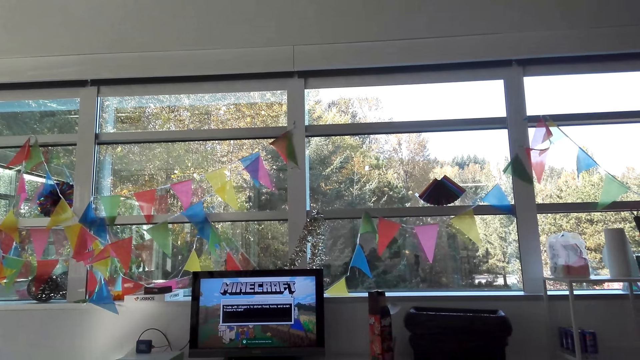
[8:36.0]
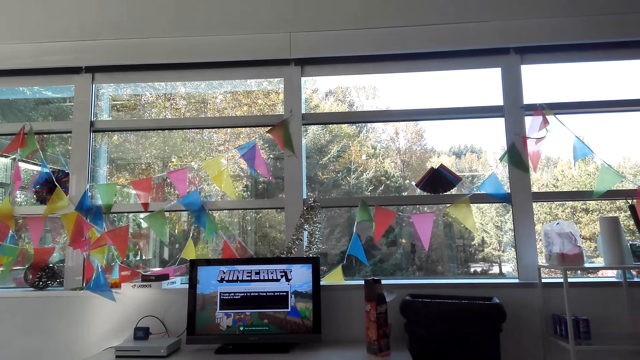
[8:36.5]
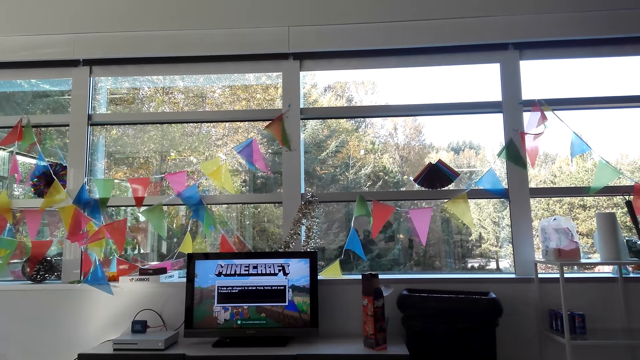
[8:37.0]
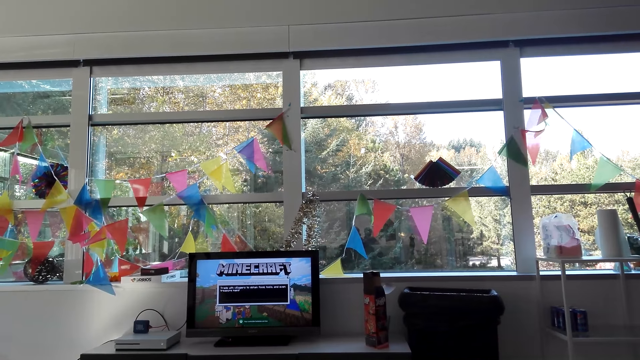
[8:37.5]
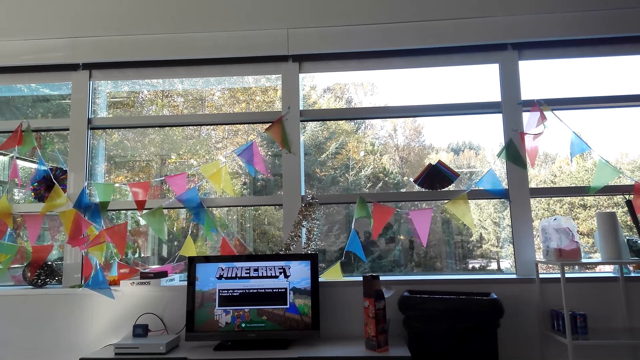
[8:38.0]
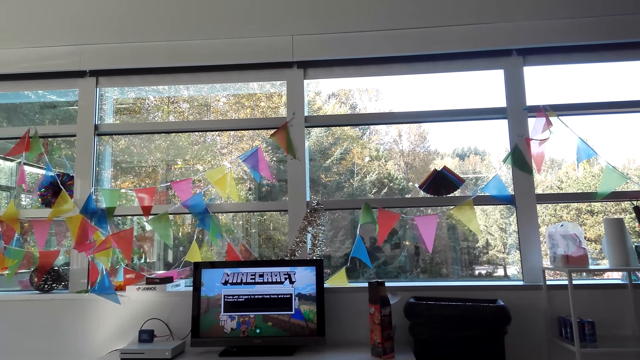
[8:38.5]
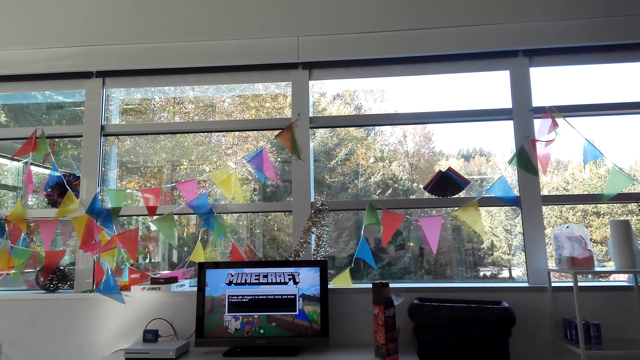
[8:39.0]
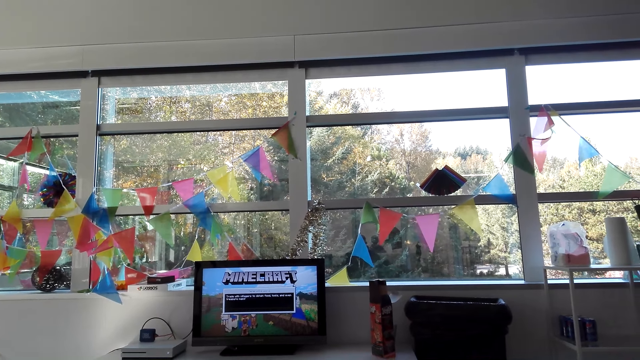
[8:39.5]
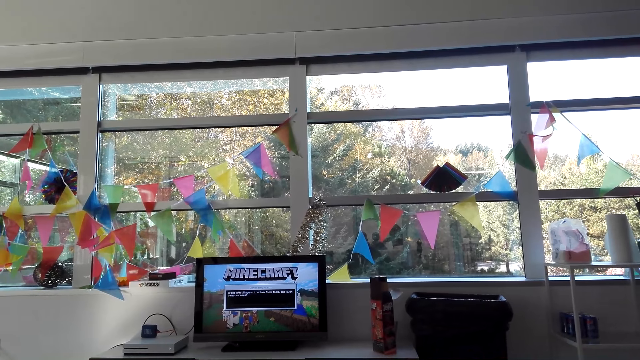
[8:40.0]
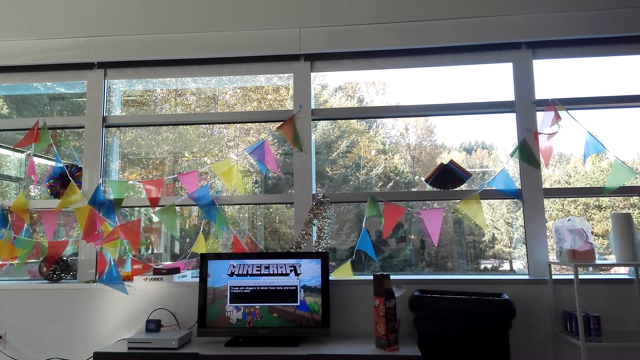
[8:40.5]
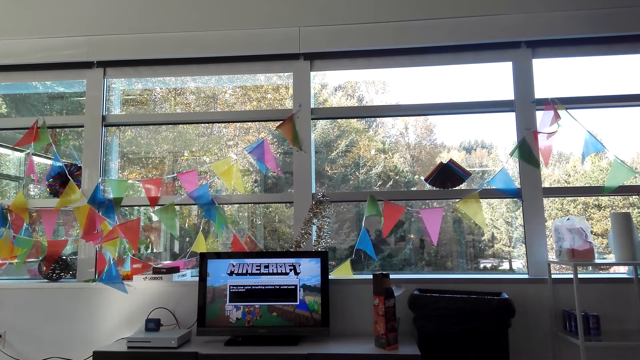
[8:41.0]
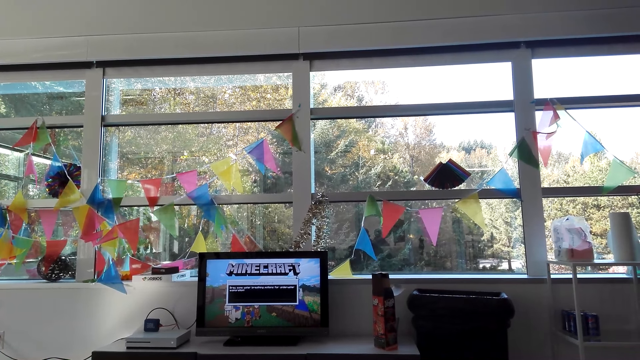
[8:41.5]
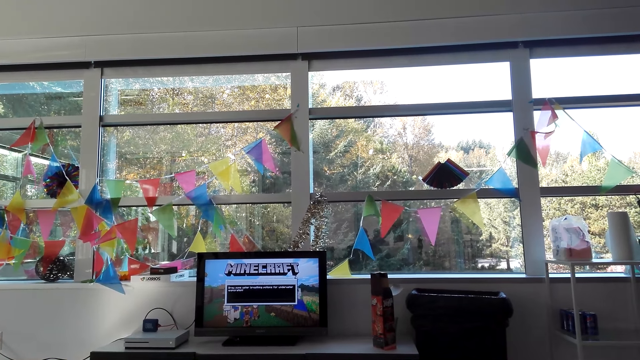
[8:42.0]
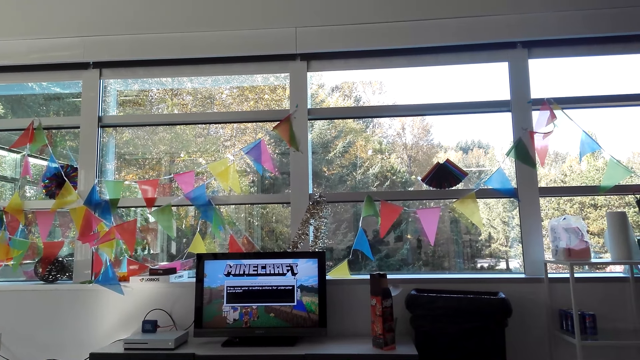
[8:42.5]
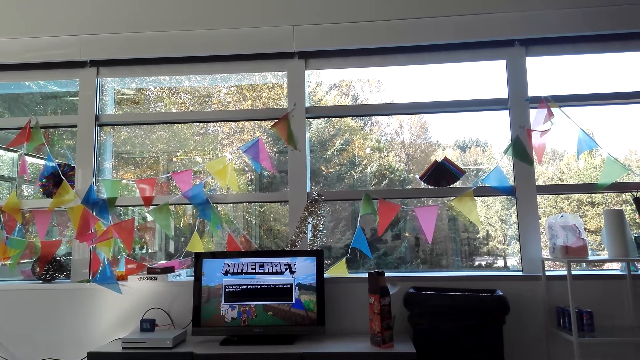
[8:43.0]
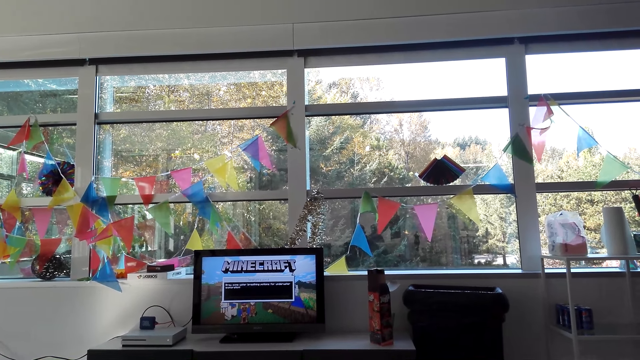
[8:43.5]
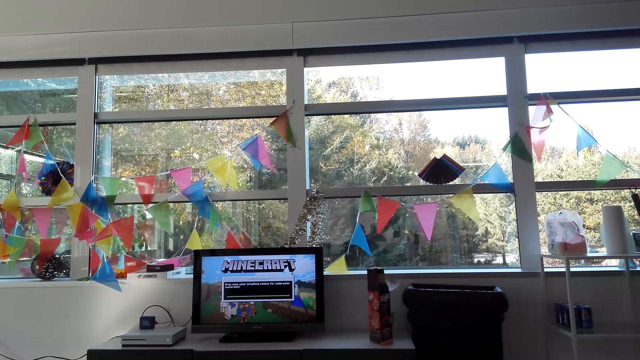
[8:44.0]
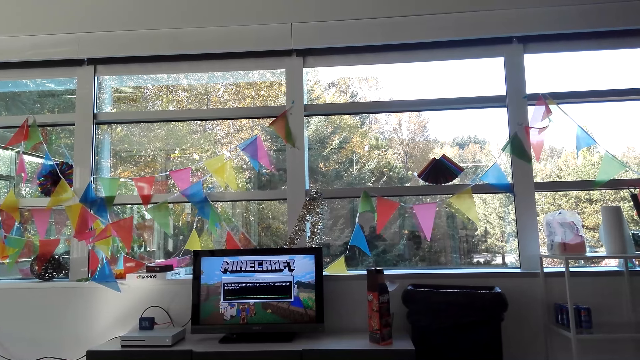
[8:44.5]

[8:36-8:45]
The camera wearer waits for the video game to load.

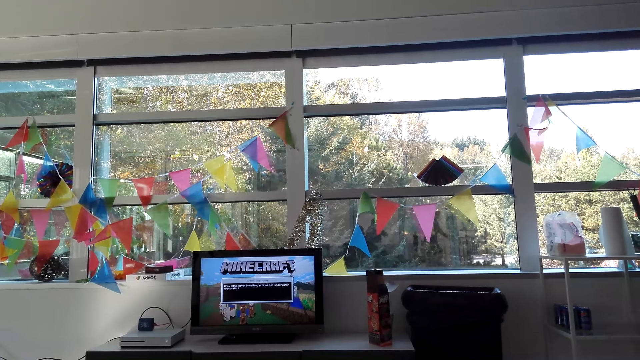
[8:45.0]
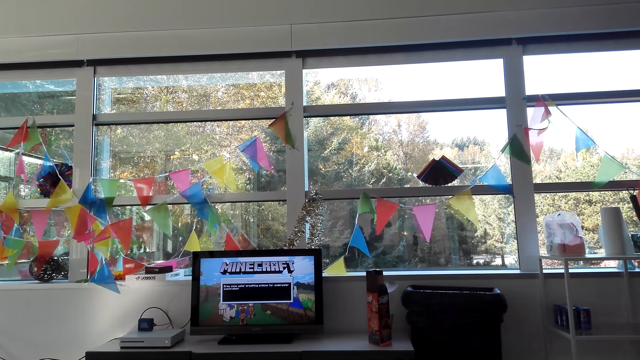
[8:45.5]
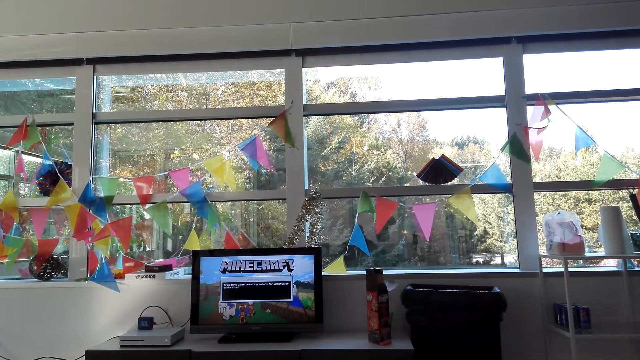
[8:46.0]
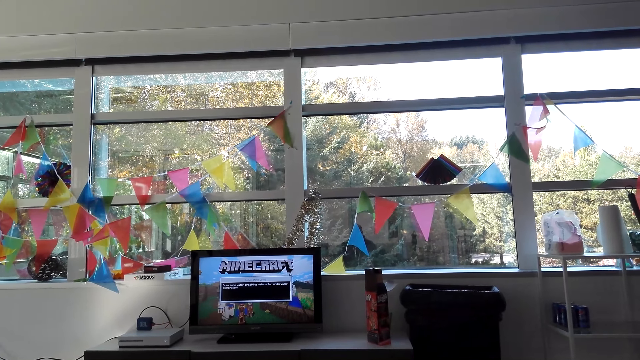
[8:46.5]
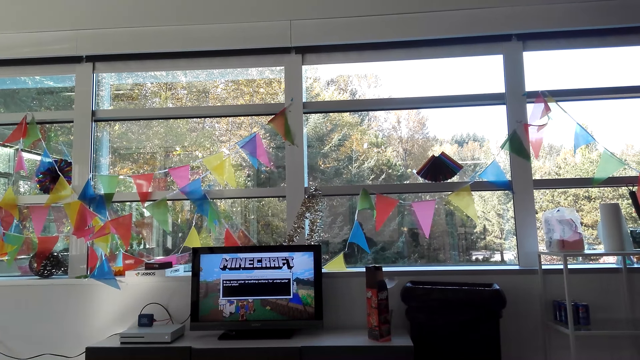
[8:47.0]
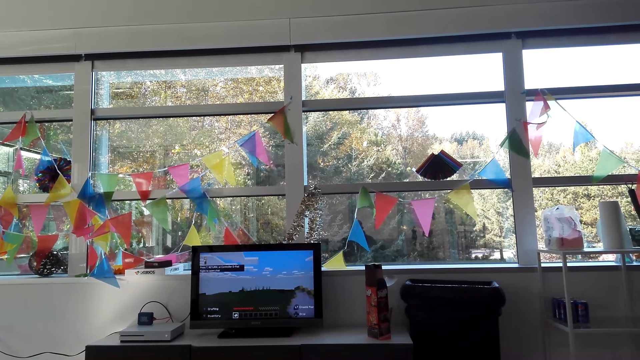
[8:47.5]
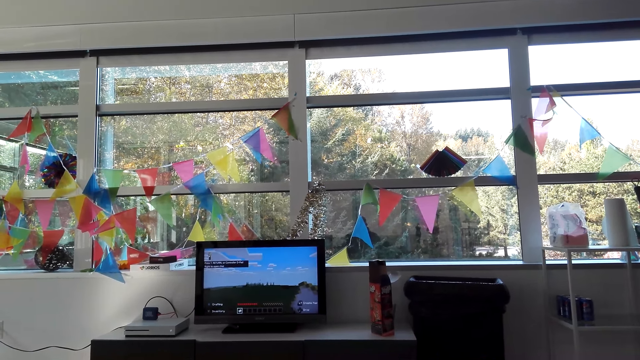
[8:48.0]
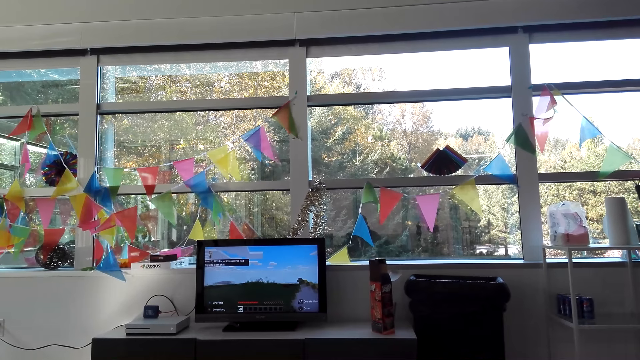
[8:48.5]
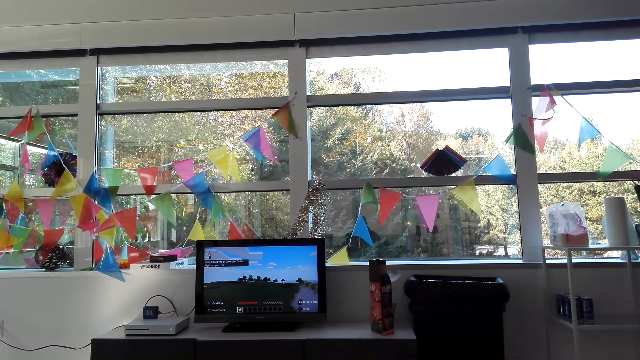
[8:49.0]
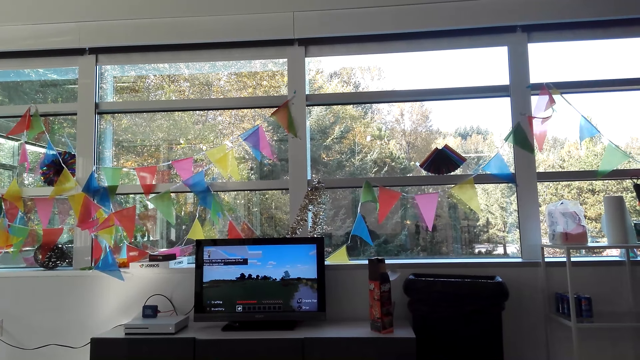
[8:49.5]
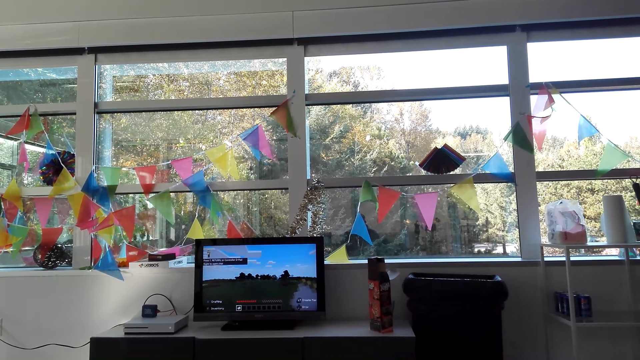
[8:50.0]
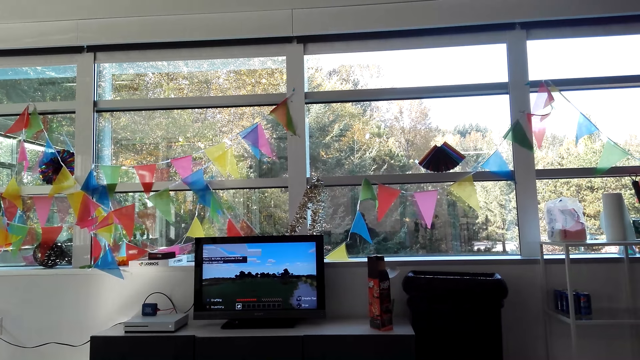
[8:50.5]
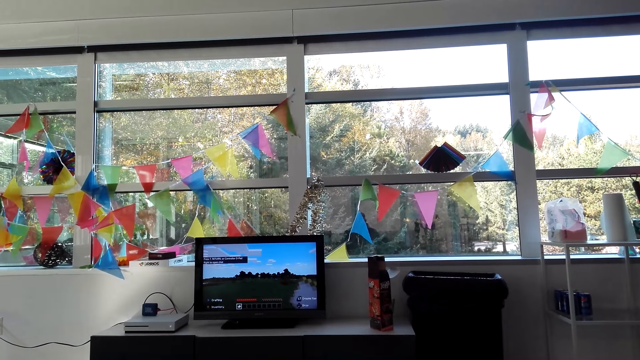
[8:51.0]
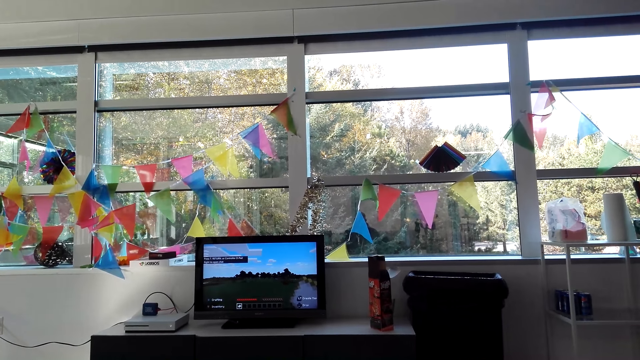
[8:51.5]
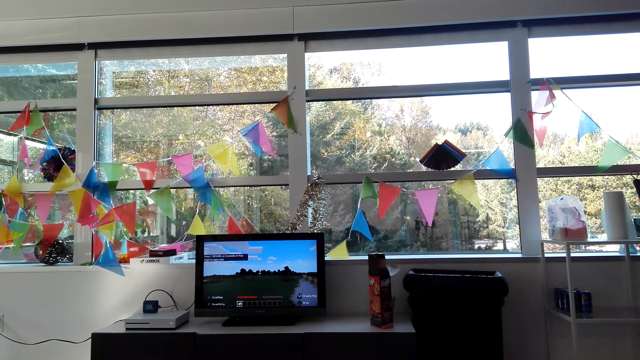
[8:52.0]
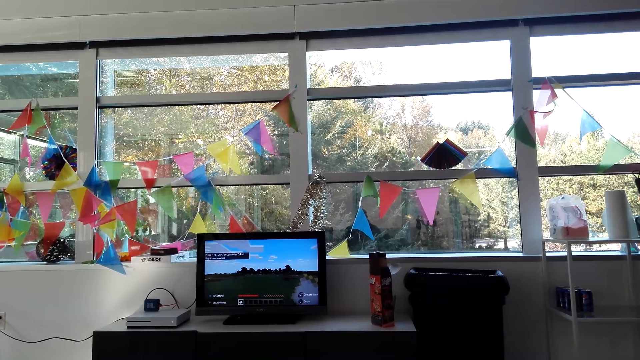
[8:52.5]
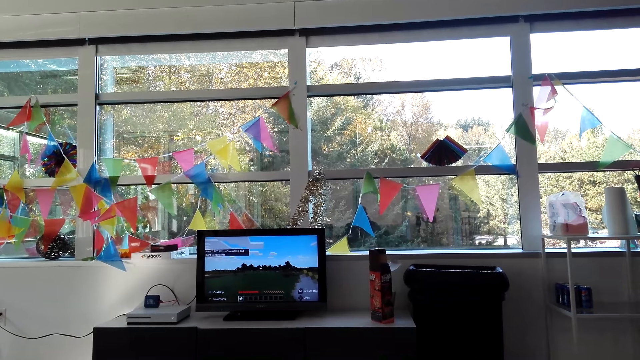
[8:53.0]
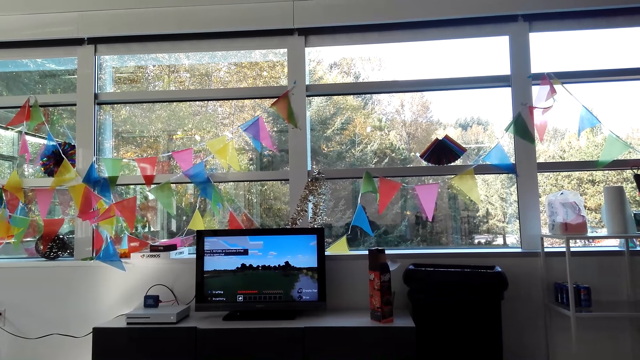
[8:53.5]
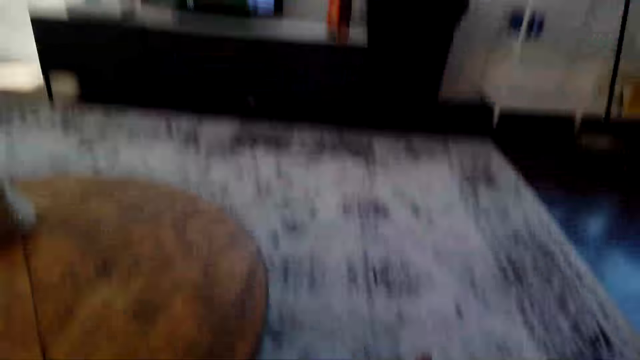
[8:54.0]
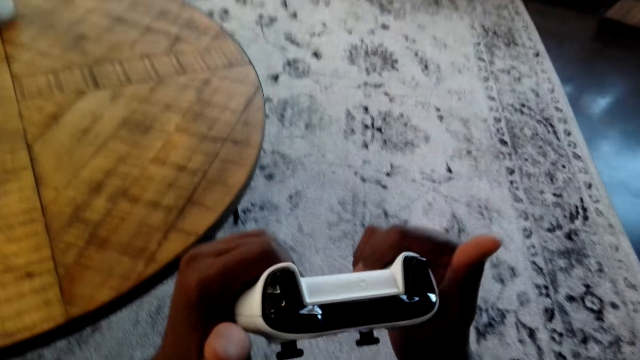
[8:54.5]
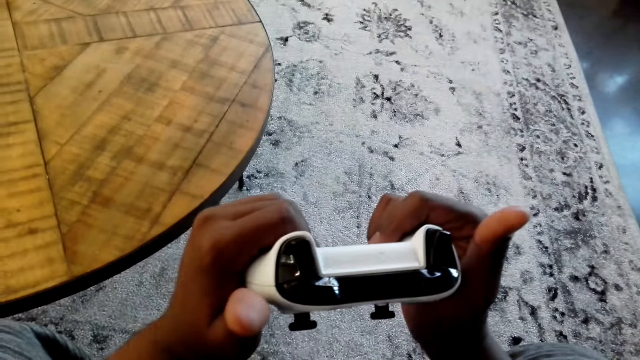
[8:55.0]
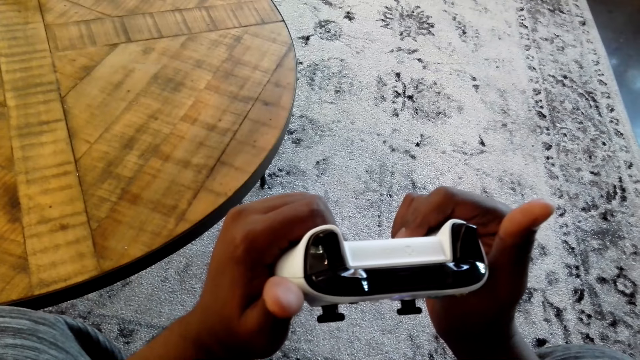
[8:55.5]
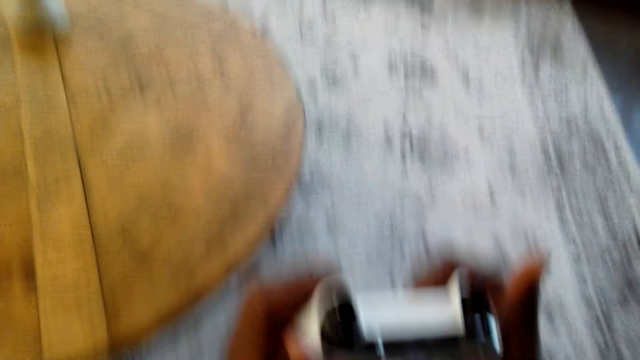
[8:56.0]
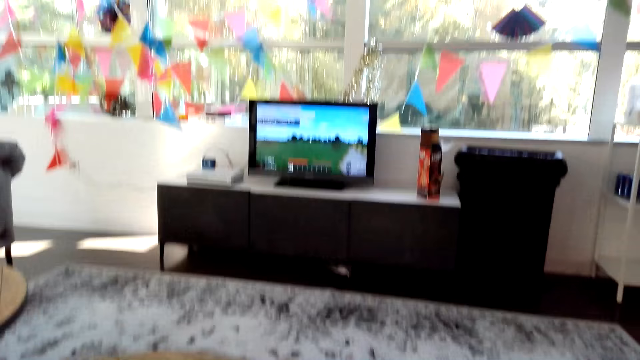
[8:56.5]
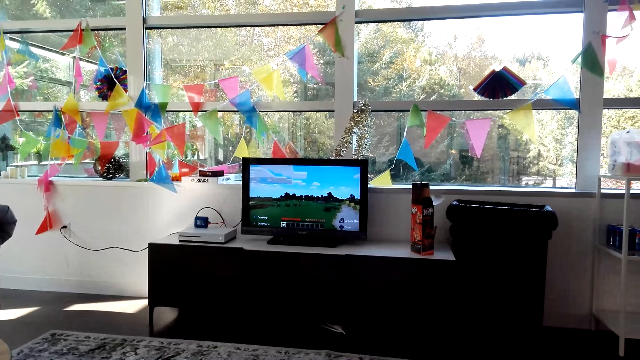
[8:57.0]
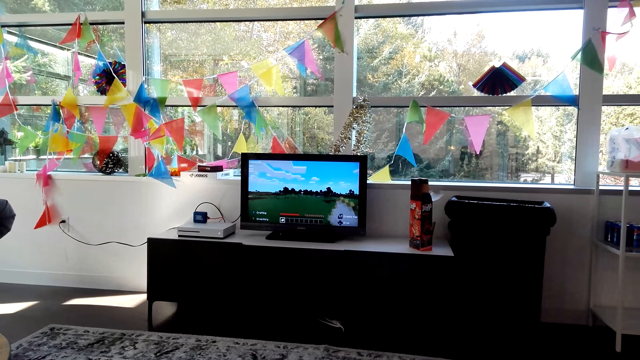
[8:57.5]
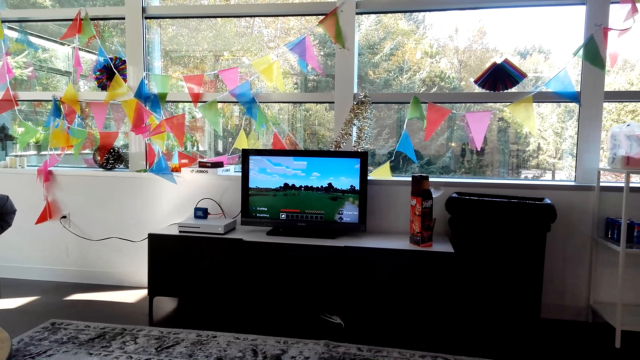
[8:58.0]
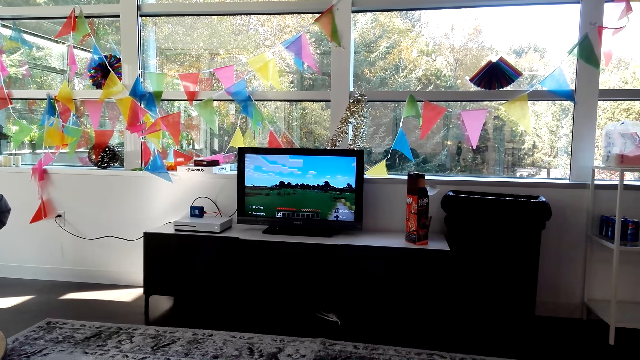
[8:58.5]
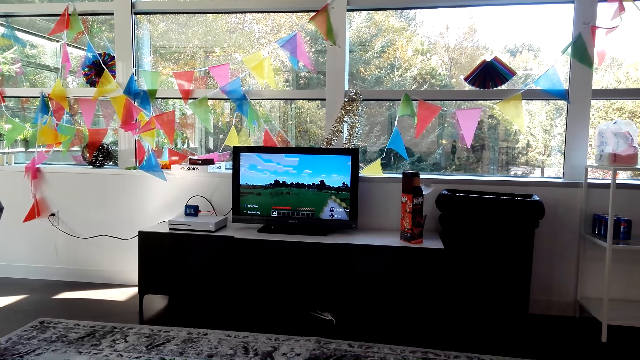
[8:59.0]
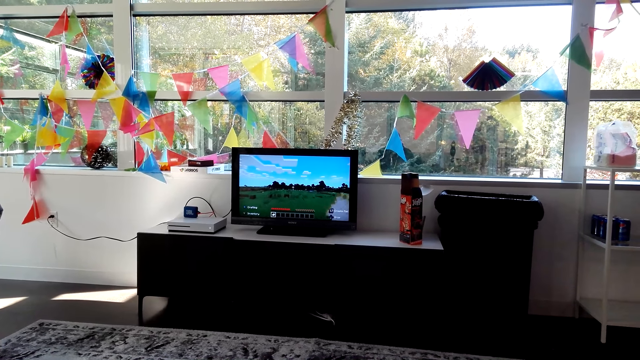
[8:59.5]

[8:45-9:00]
The camera wearer plays a video game on the TV. They look at the game controller. They play the video game on the TV.
